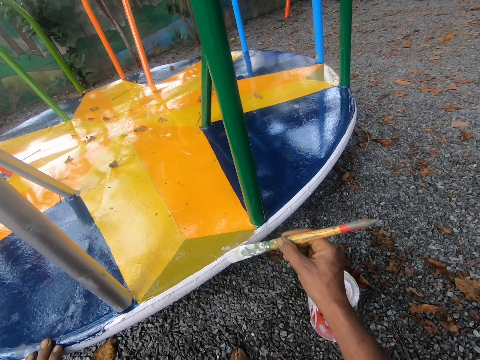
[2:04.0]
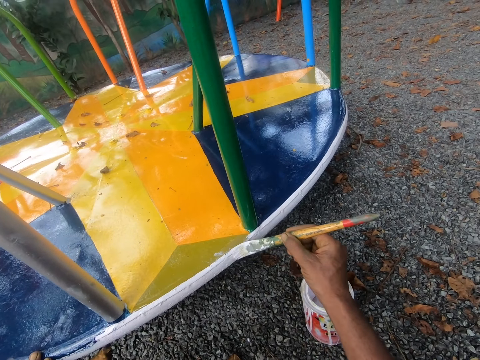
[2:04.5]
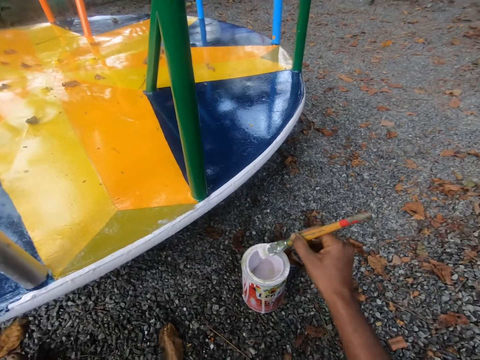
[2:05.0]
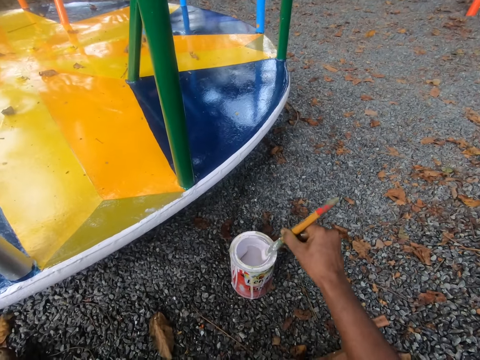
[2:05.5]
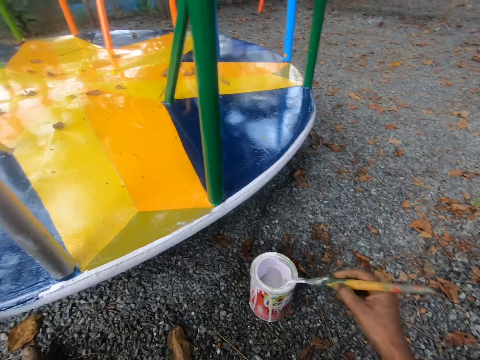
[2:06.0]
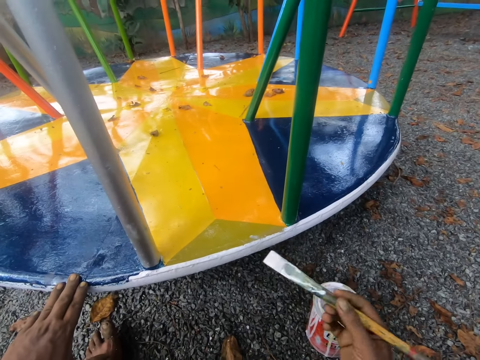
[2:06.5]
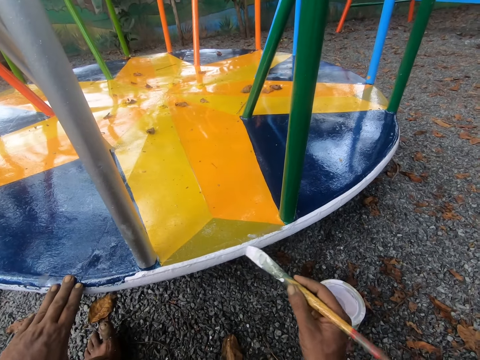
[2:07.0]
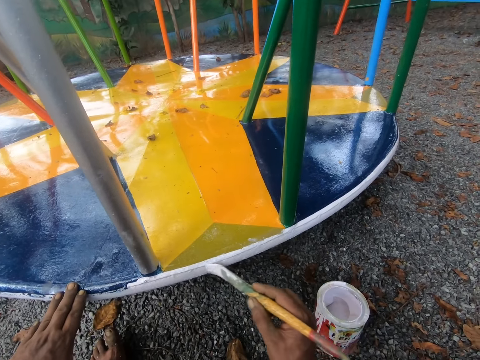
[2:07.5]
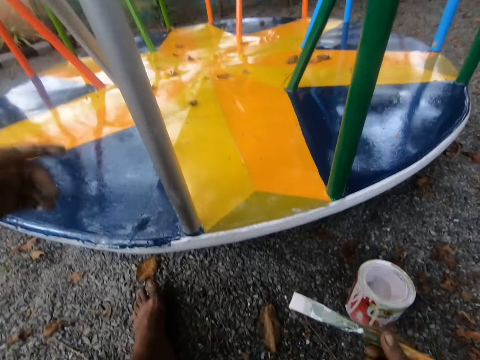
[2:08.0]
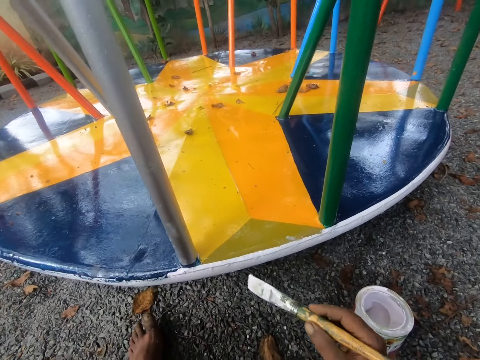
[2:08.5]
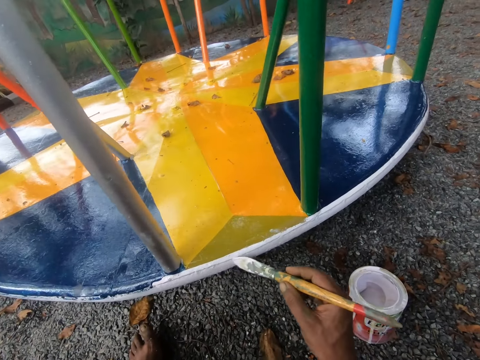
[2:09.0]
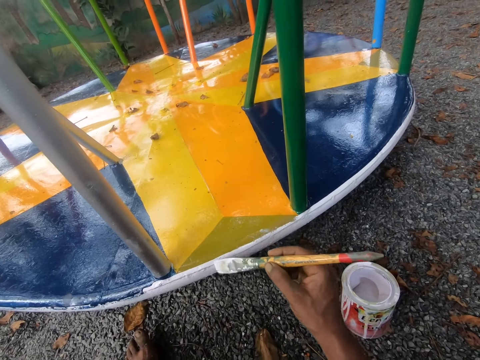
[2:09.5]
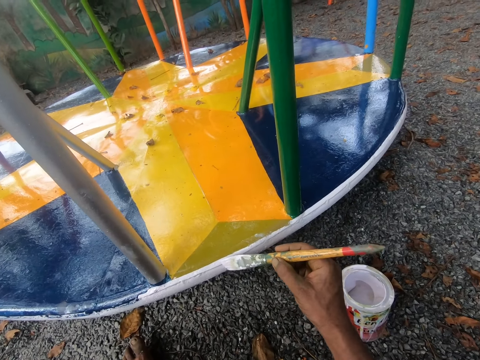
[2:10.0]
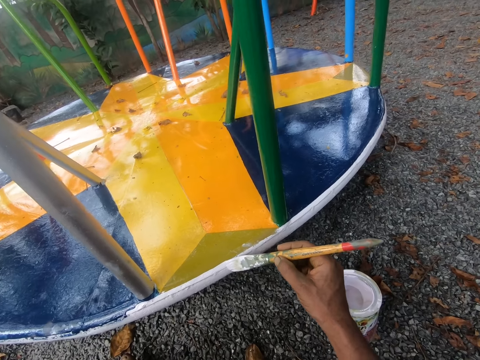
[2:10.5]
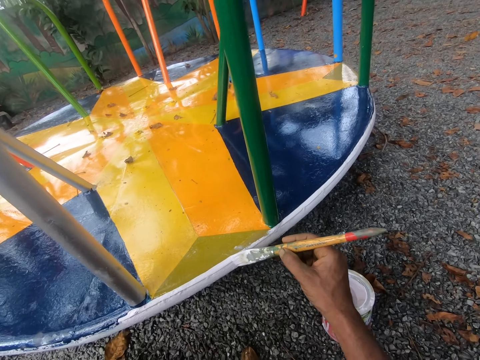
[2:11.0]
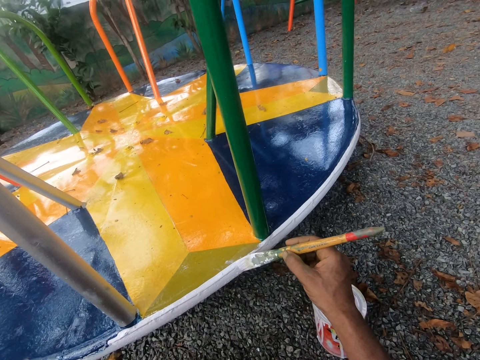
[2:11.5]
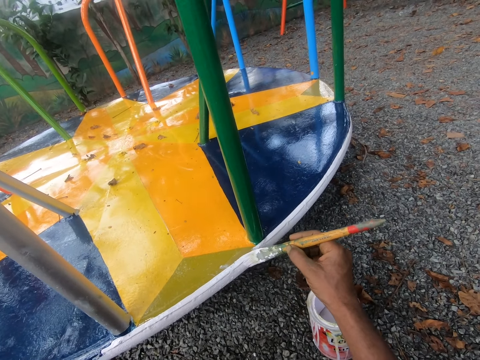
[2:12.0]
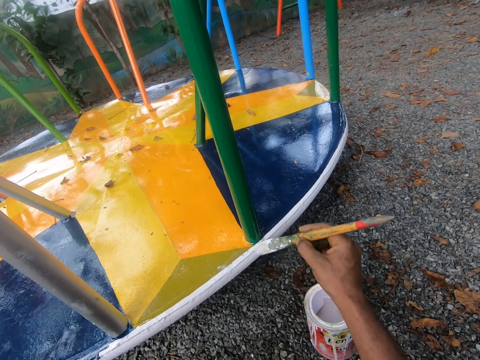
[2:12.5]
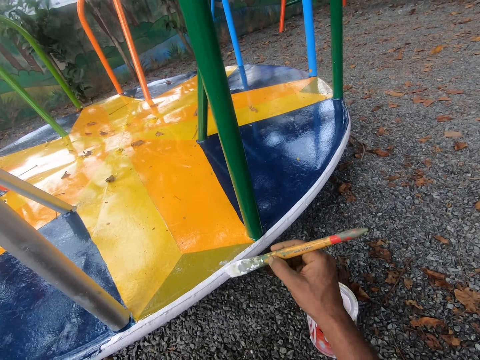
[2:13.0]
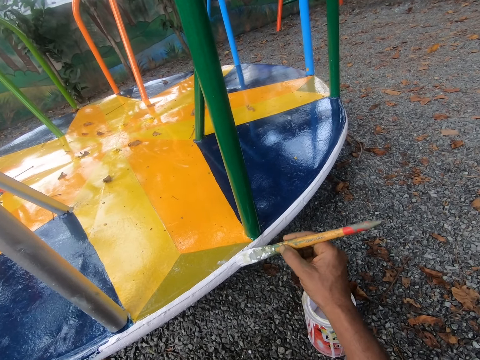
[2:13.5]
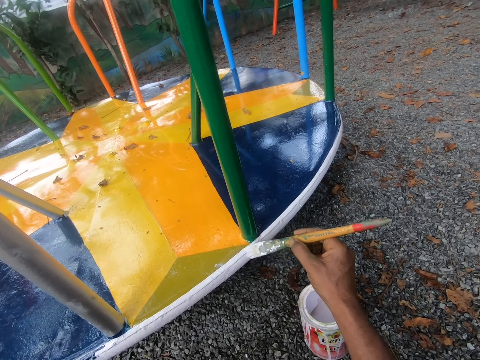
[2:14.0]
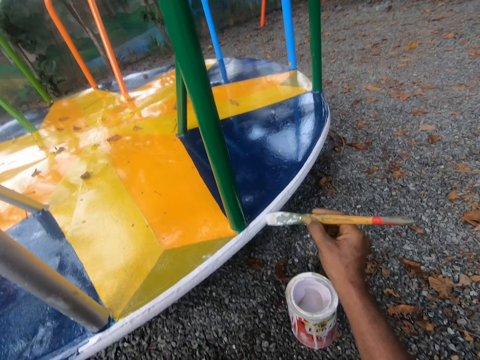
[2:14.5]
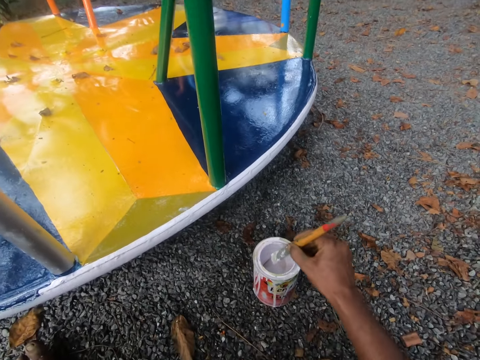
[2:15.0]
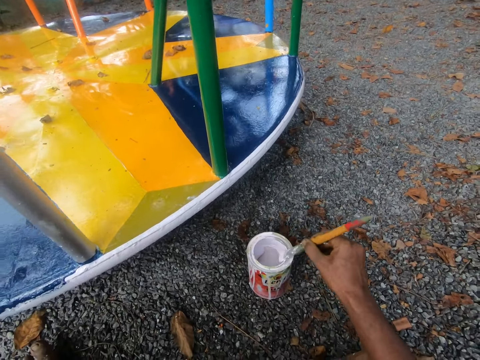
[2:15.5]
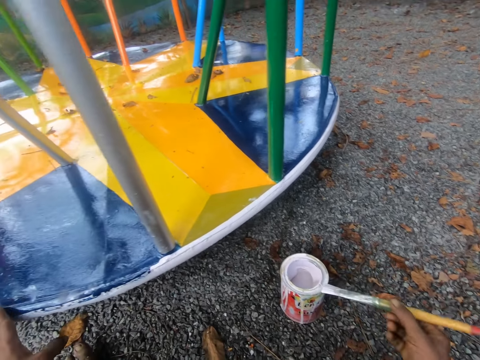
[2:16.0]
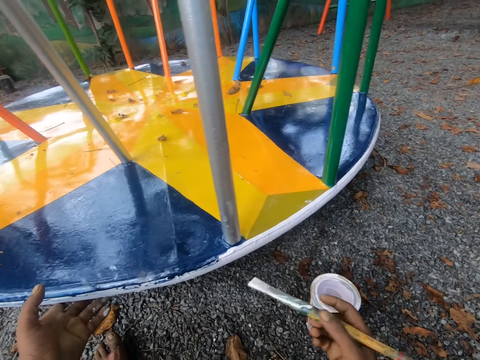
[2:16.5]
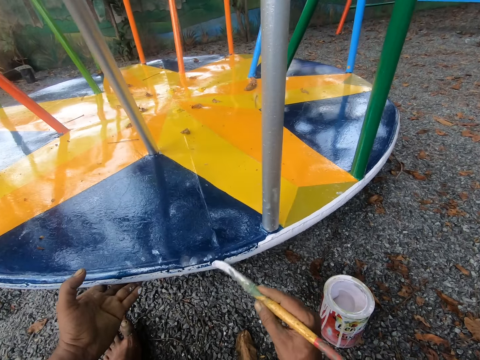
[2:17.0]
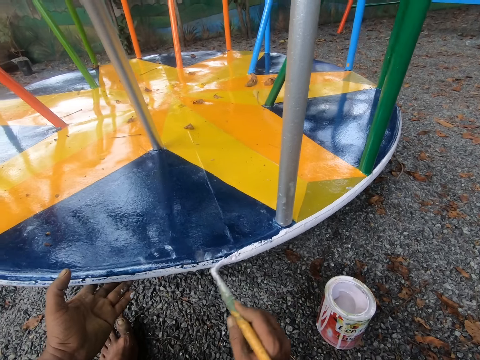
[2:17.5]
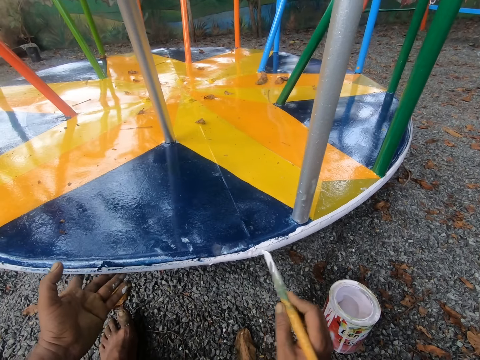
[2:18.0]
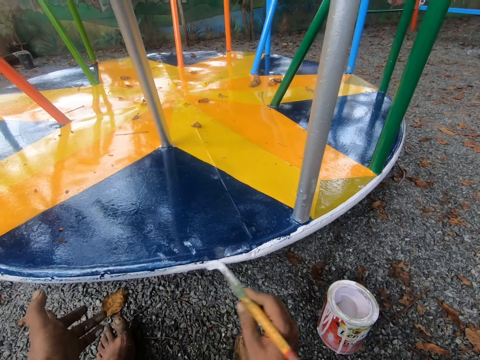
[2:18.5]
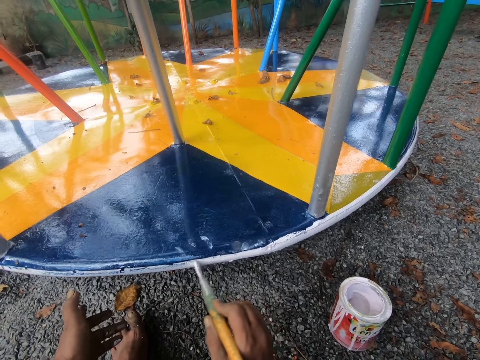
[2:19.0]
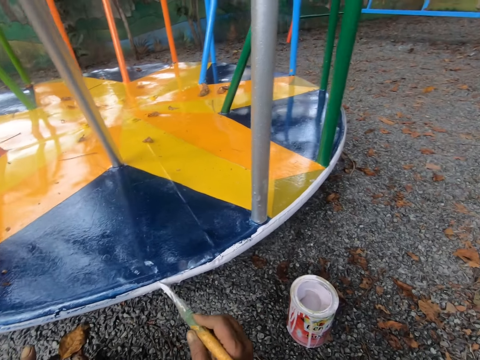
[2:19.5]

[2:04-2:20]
The camera wearer dips the paint brush in the paint can. He paints the merry-go-round with the brush. He moves his left hand. He paints the merry-go-round with the brush. He dips the paint brush in the paint can. He holds the merry-go-round with his left hand. He paints the merry-go-round with the brush.

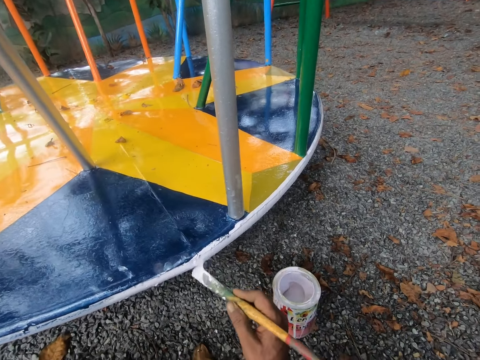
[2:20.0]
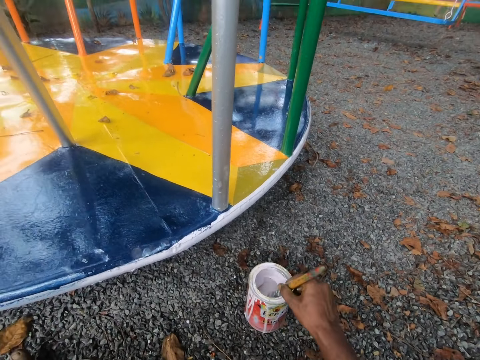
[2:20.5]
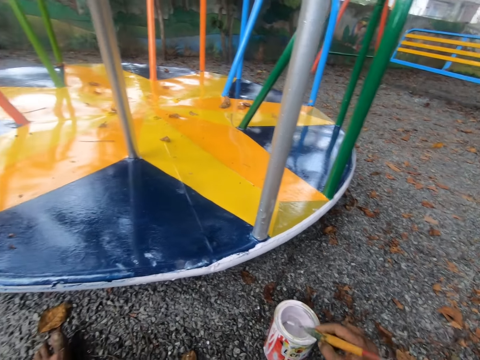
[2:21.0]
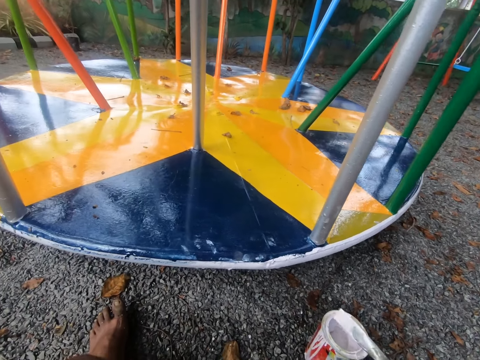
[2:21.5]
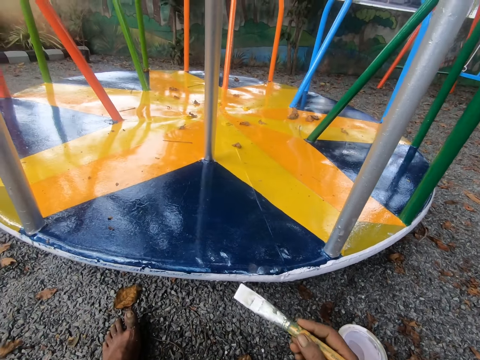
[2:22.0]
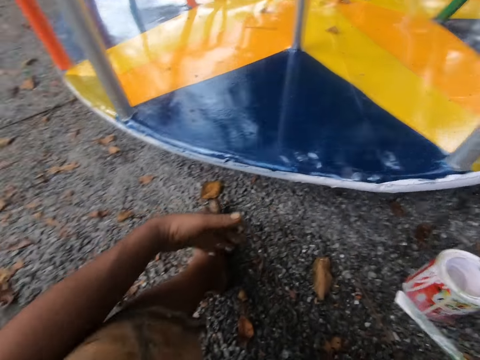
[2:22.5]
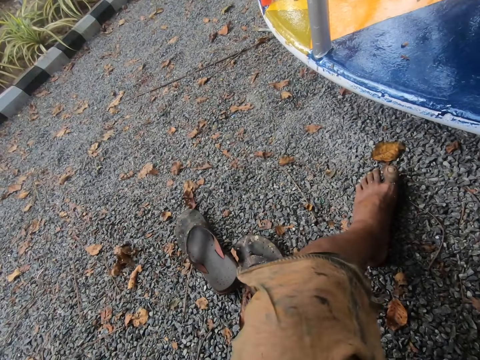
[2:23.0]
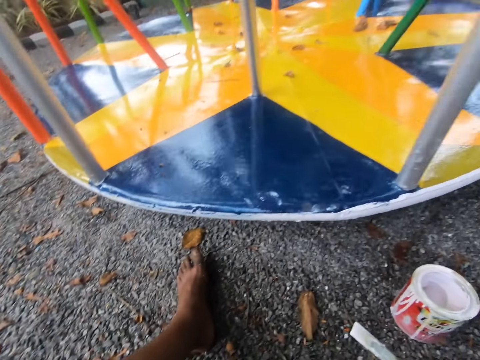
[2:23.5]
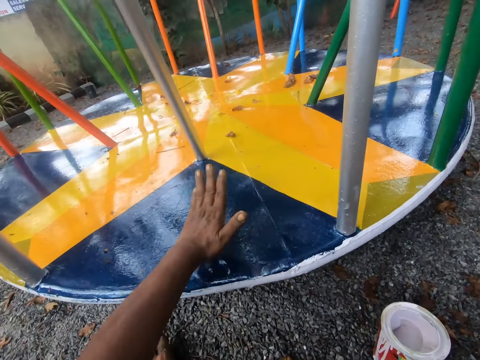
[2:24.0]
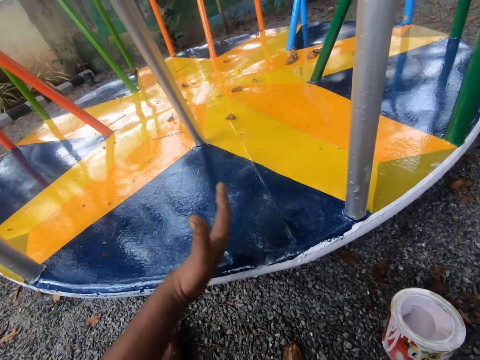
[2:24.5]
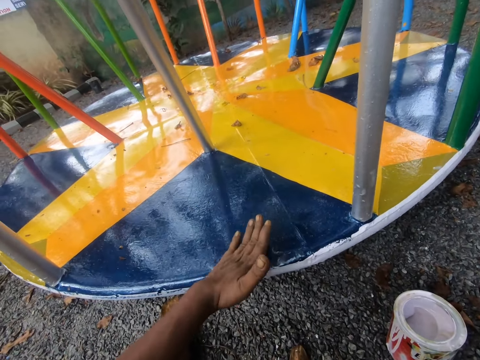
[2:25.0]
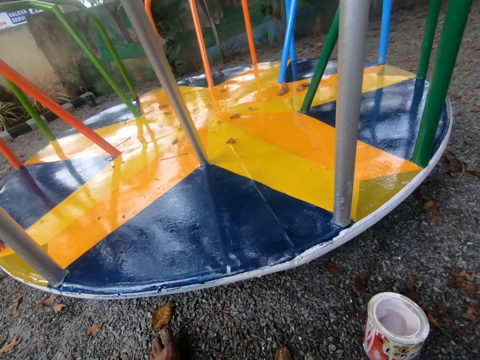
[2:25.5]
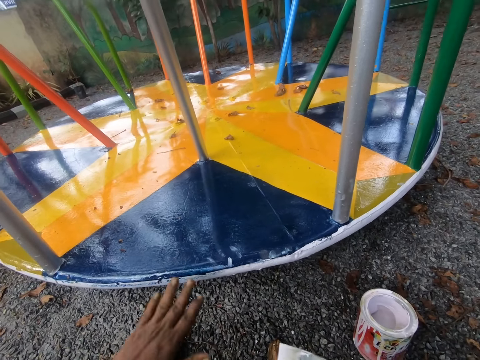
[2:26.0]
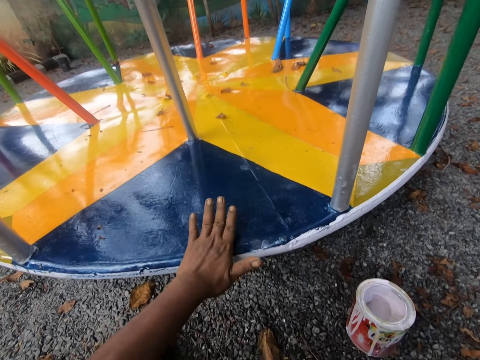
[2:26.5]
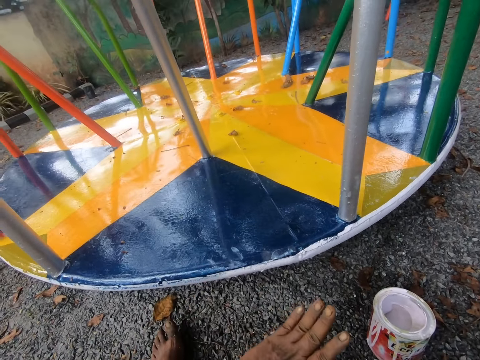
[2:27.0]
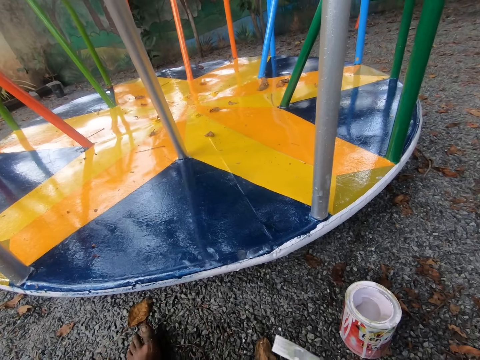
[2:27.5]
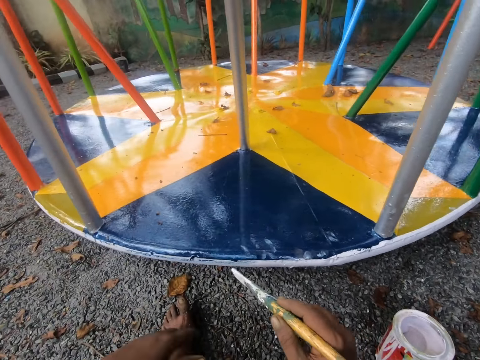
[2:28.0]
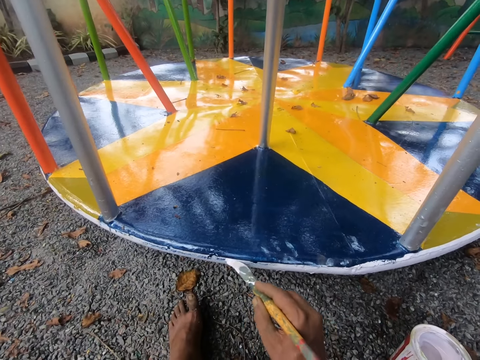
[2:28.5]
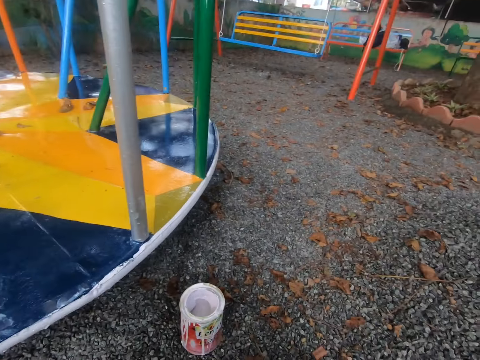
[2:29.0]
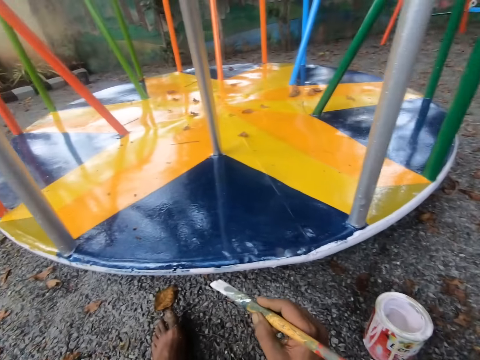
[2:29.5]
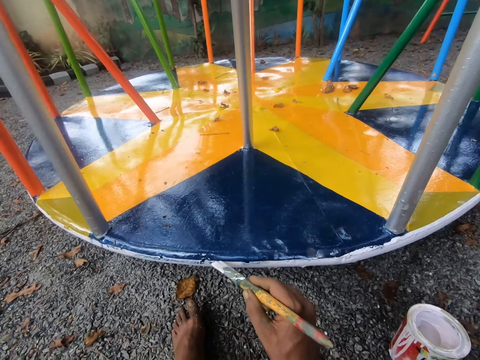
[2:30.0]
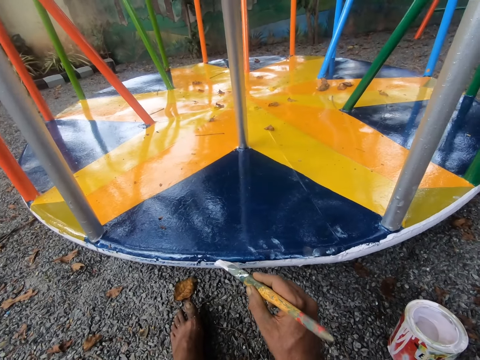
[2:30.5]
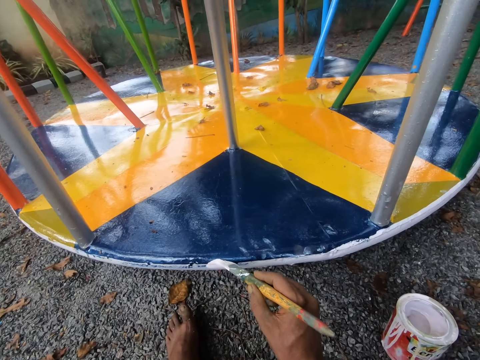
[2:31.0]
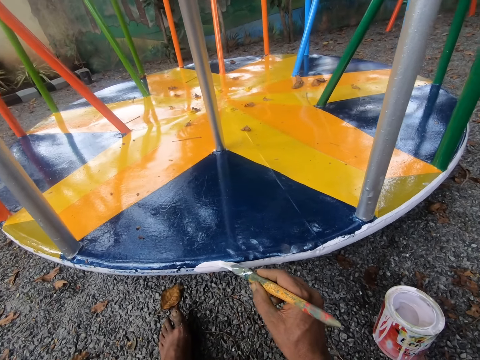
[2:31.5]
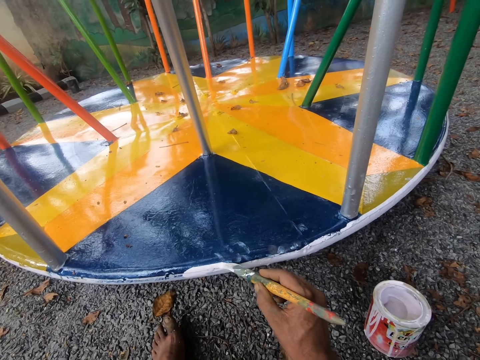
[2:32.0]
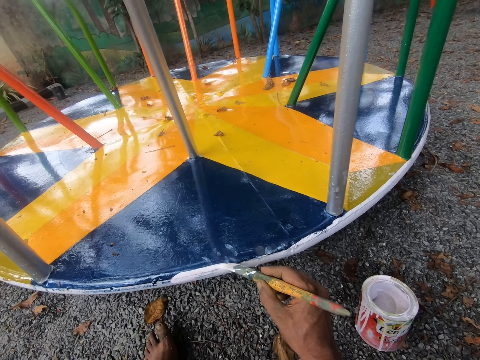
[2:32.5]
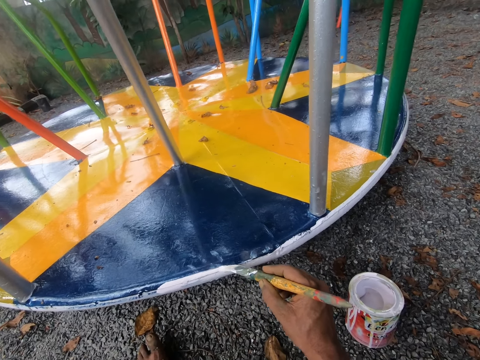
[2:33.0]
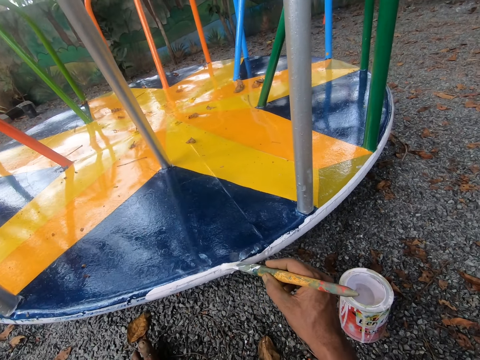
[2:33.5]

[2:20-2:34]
The camera wearer dips the paint brush in the paint can. He looks to the left. He wipes paint off the merry-go-round with his left hand. He paints the merry-go-round with the brush.
